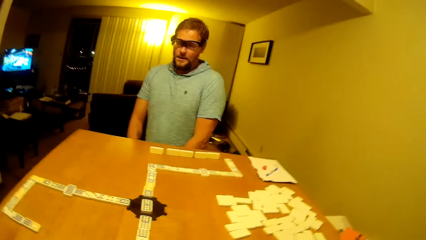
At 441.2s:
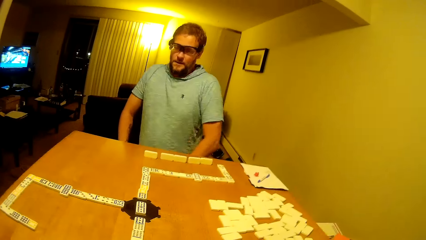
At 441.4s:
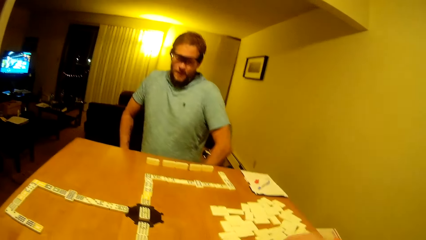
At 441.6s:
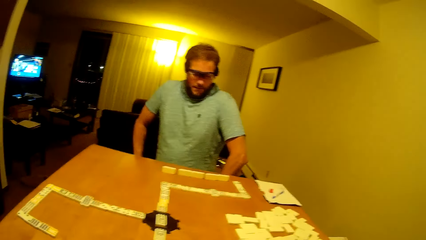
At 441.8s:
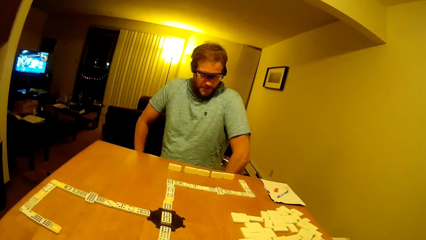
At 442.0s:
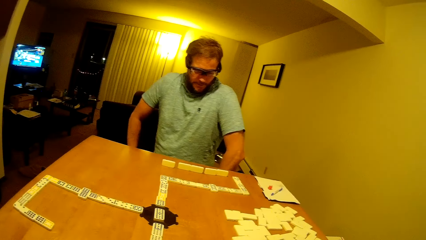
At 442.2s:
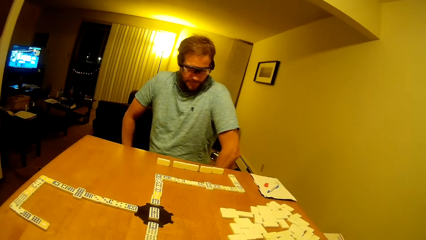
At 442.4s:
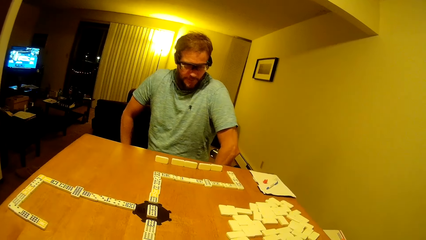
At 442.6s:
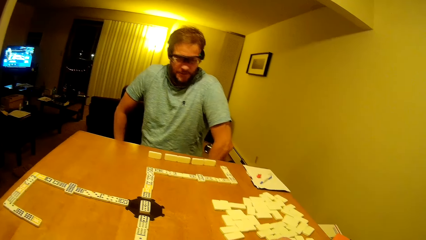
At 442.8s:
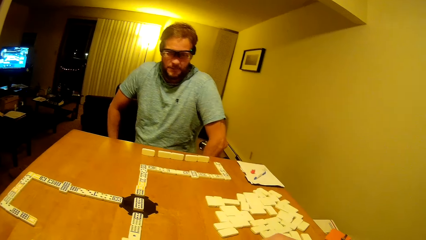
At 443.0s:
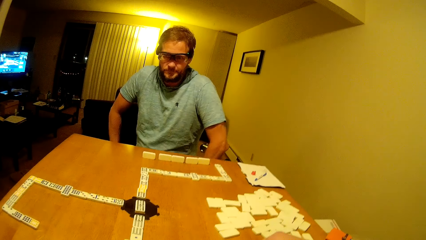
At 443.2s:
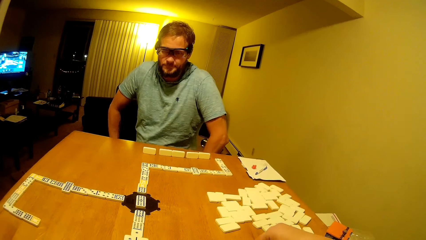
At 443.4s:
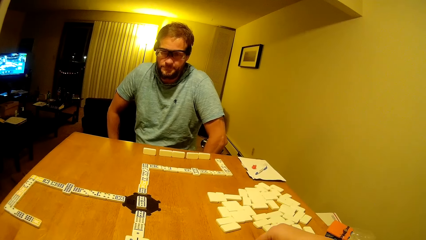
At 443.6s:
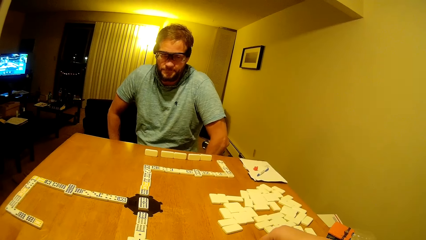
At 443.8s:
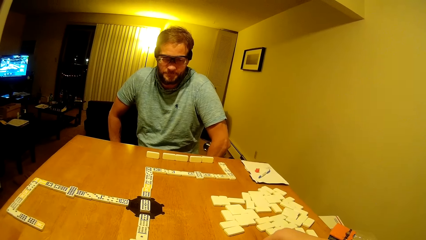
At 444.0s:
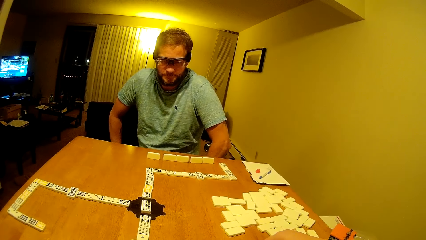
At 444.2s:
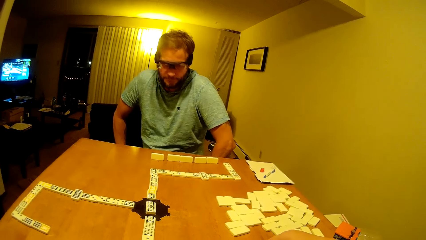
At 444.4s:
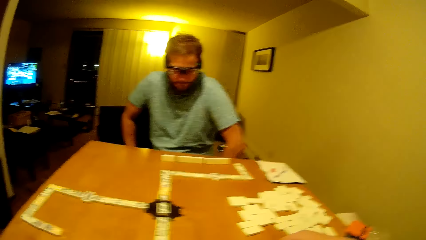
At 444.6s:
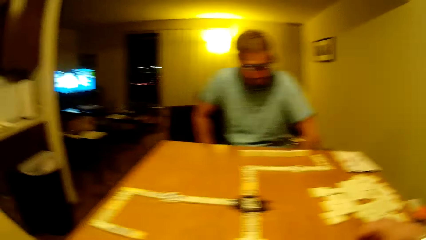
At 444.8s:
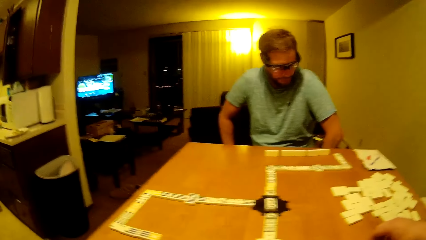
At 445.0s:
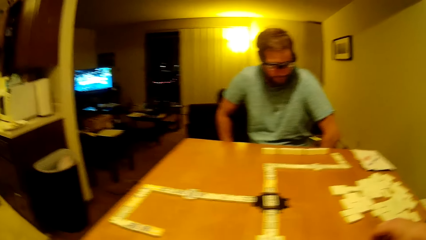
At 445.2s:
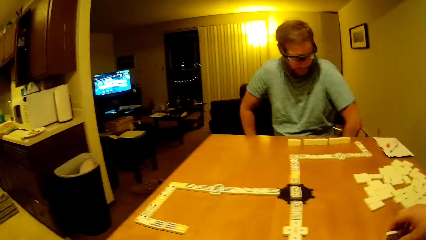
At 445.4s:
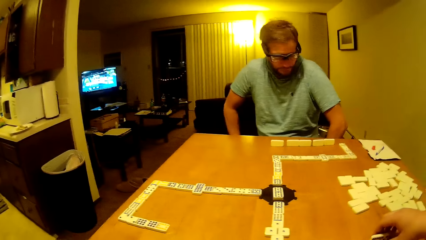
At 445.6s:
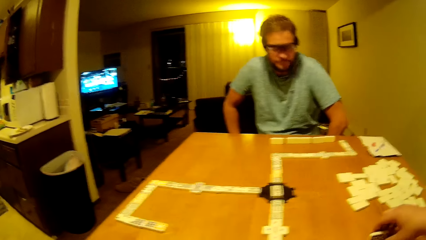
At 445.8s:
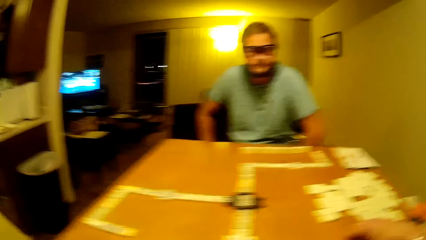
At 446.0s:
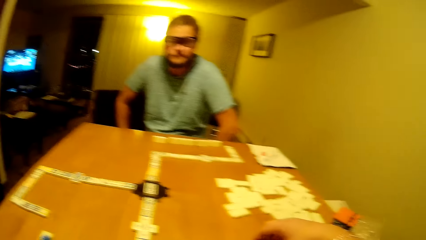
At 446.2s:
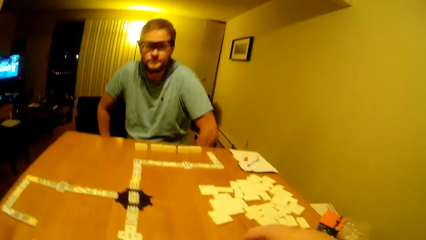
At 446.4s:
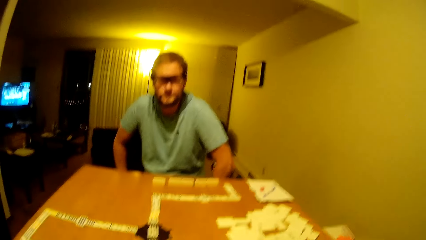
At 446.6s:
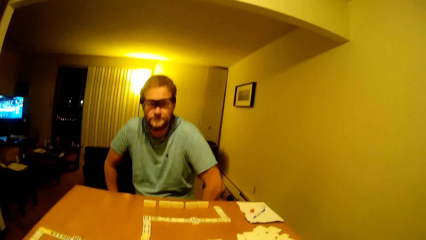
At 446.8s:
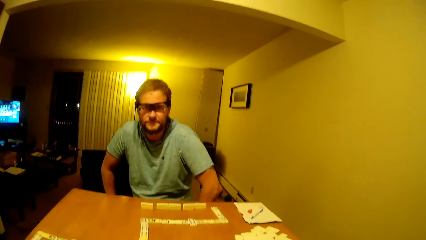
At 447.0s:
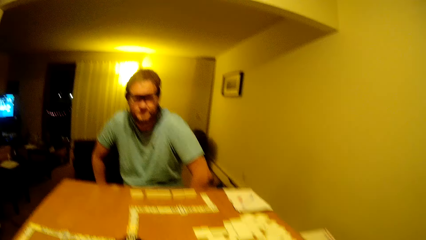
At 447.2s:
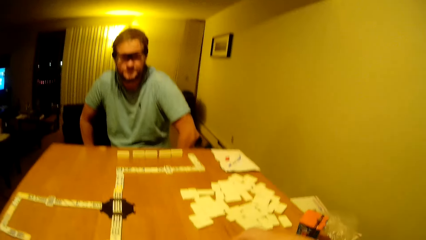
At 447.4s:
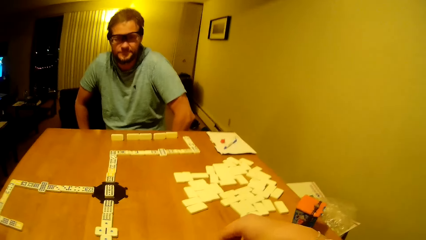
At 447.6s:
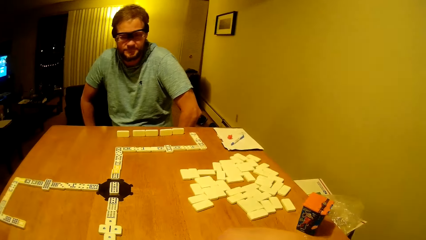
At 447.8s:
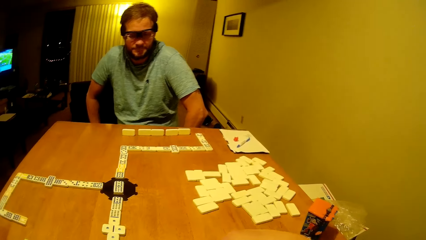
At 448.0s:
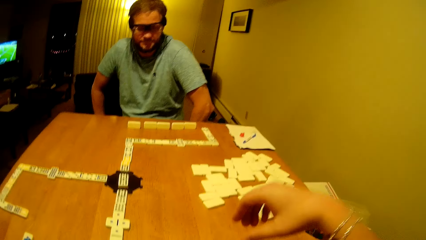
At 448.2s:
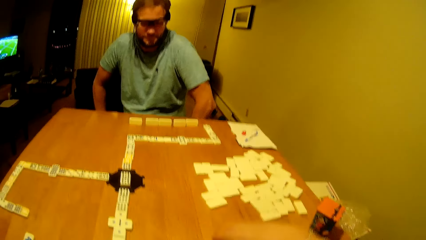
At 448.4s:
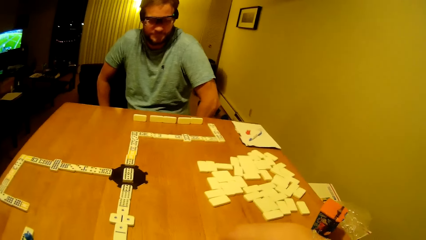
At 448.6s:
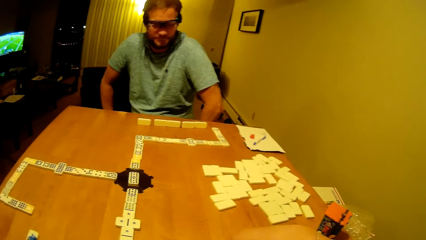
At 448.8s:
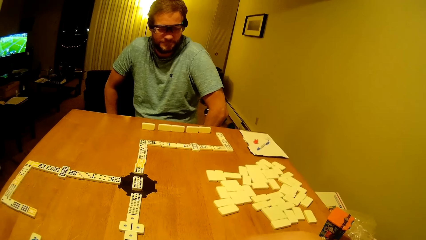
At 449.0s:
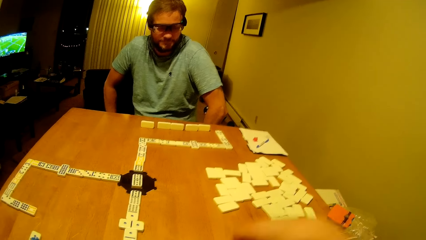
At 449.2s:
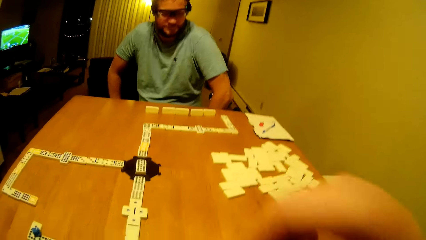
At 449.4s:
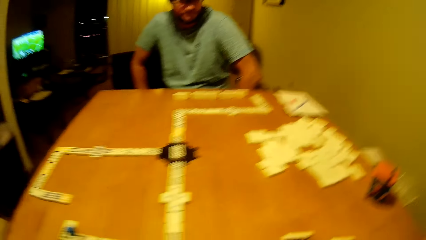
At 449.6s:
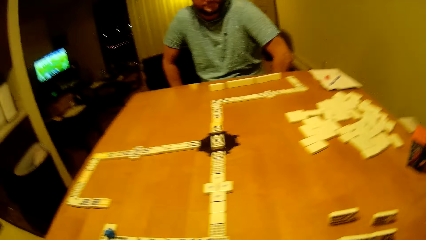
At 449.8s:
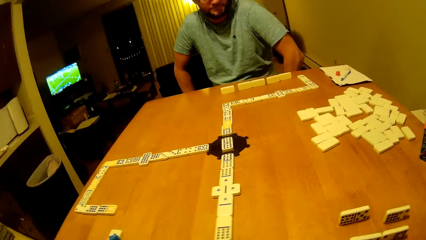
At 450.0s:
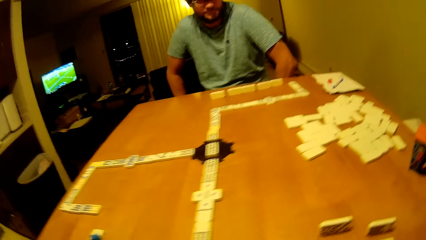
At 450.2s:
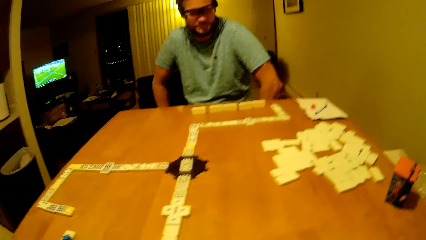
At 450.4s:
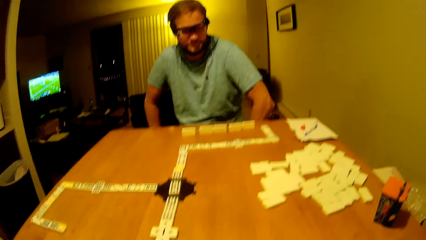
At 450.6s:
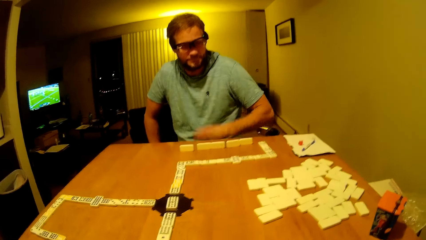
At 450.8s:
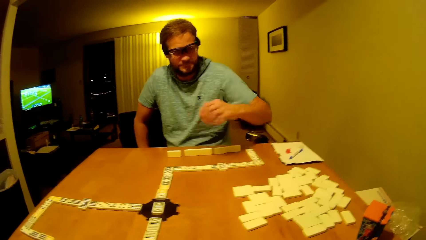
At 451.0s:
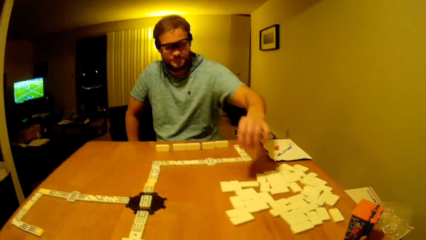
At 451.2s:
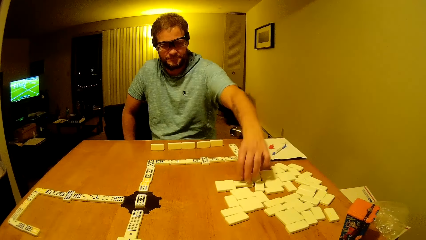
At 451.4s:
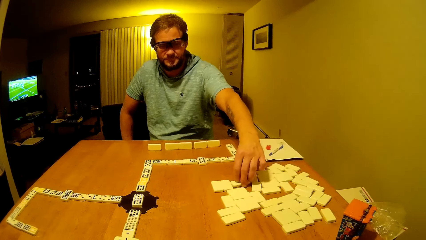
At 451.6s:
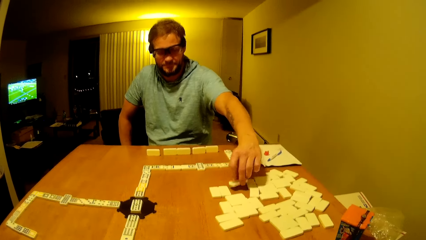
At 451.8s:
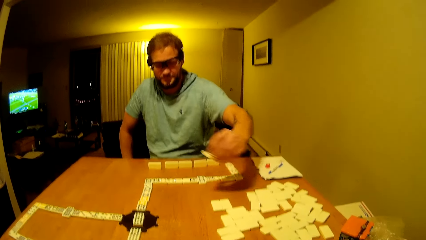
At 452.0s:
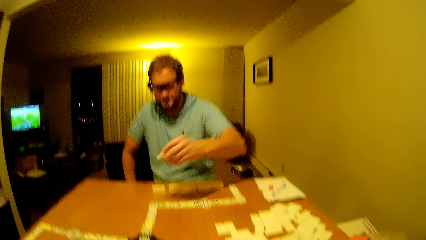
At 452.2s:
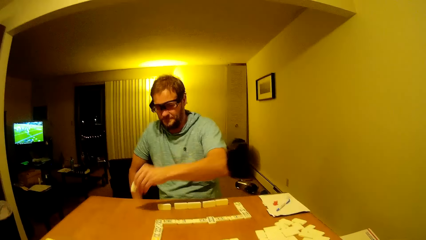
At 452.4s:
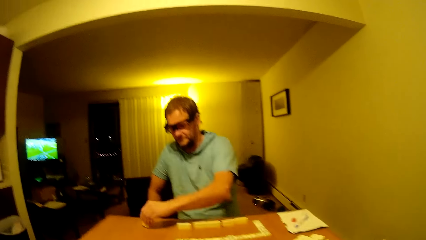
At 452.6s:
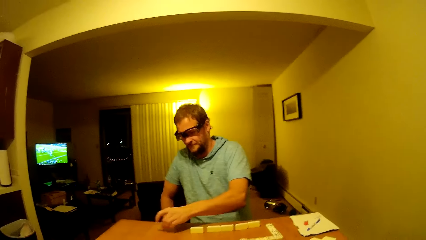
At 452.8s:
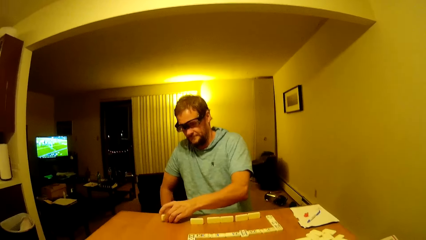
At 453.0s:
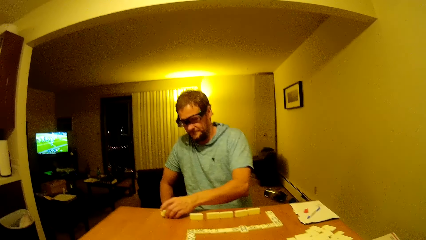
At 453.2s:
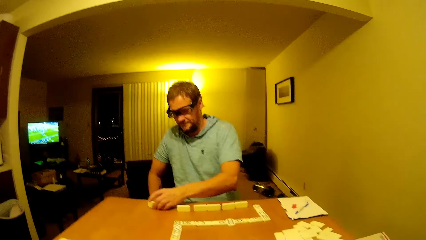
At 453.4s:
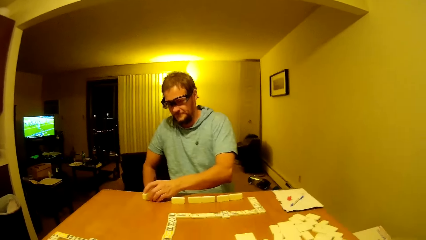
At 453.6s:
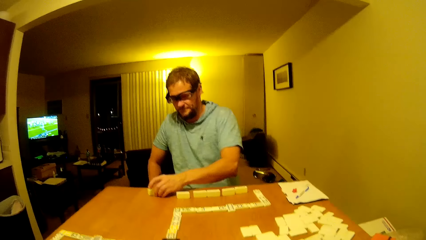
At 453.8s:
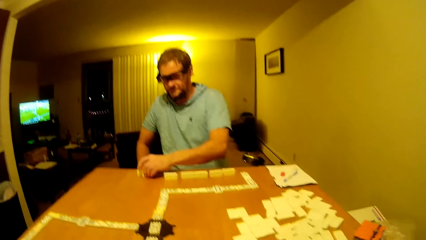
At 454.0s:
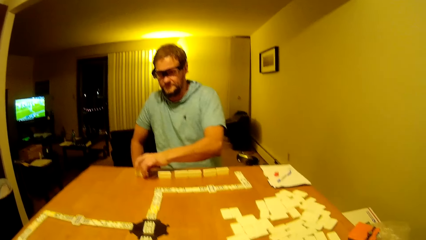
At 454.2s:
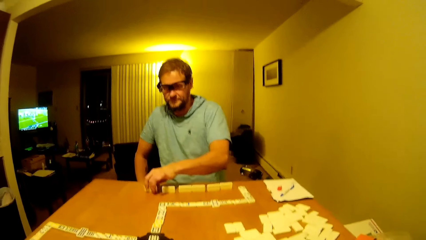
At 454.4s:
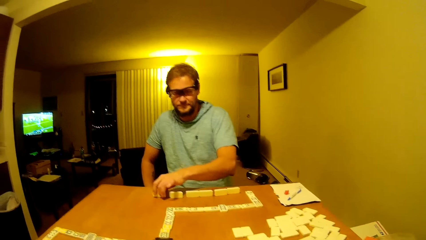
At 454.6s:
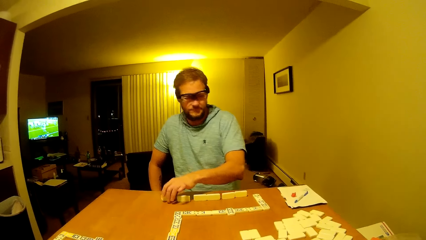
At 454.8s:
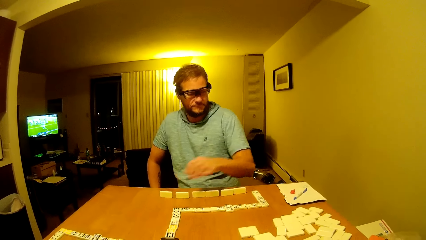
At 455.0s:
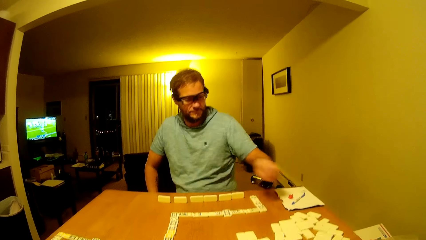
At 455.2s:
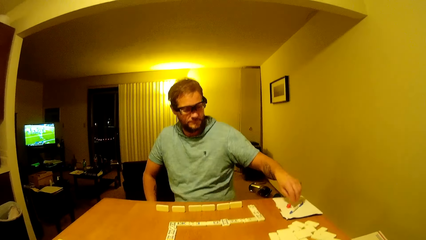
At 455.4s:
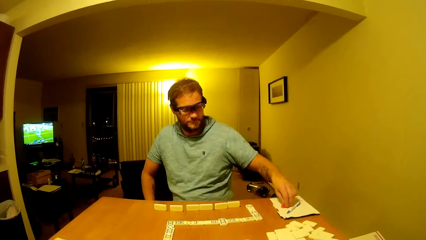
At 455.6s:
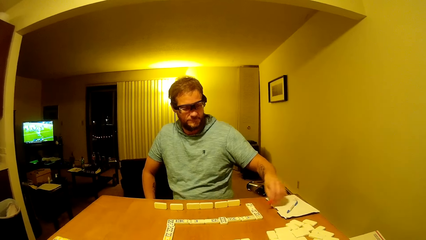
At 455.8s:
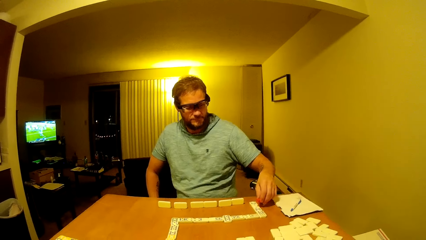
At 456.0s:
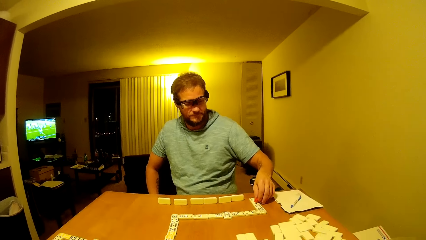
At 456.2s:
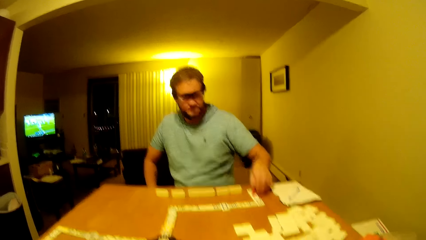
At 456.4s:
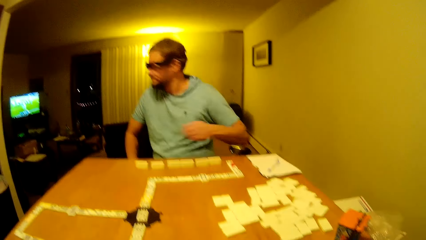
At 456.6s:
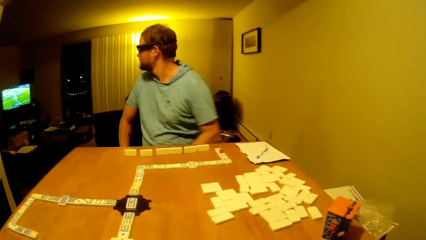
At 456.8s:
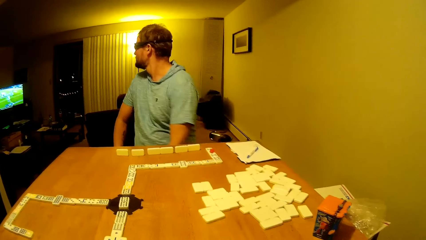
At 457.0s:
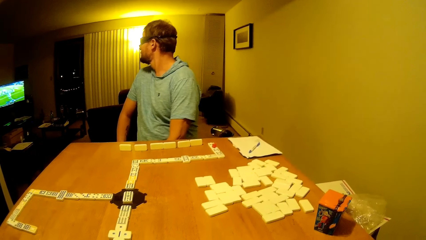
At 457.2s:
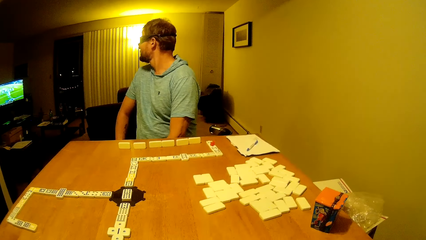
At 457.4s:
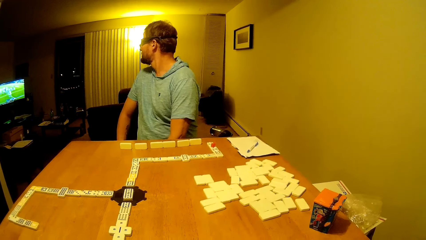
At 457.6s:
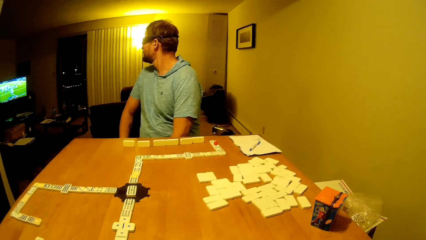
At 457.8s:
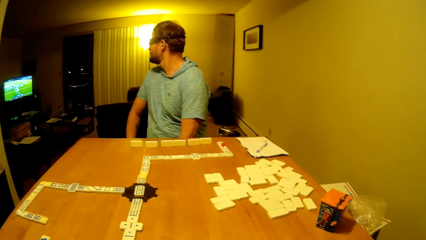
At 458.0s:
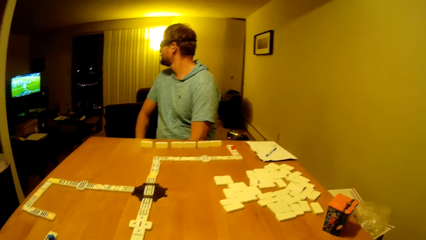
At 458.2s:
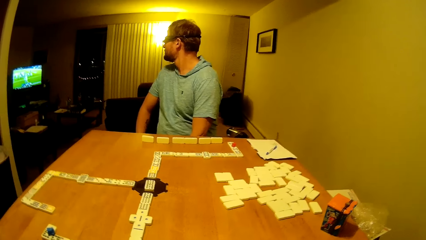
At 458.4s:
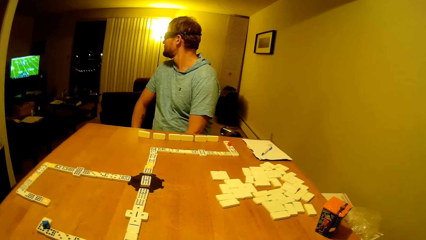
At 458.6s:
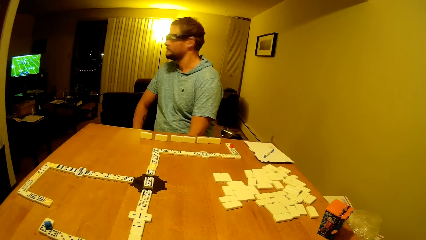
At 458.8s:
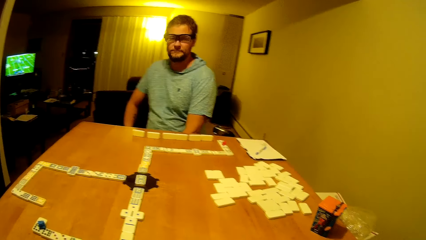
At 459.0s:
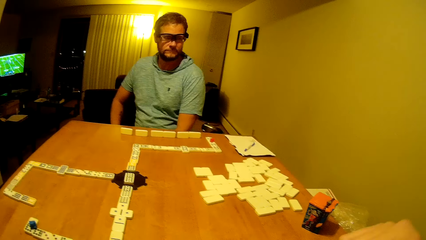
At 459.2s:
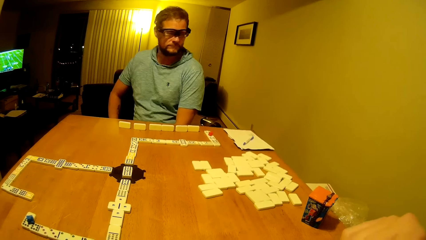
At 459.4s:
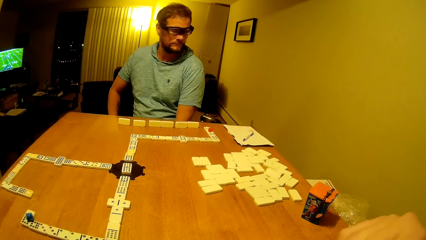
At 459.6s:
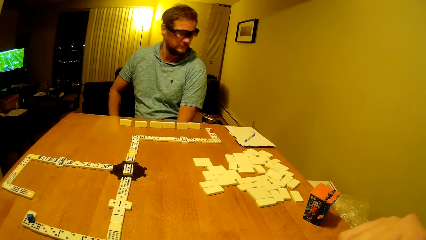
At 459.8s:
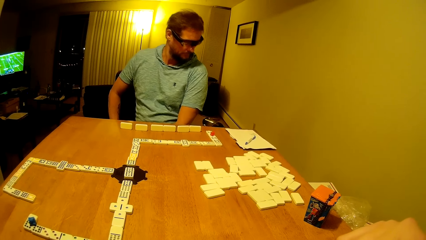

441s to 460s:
The camera wearer looks around. A man holds his thighs. The camera wearer places the pai gow tile on the table. They pick up the dice. The man picks up the dice and places the dice on the table. He moves the dice, picks up the plastic, and places the plastic on the dice. He turns around and puts his hand down. He watches the television.
